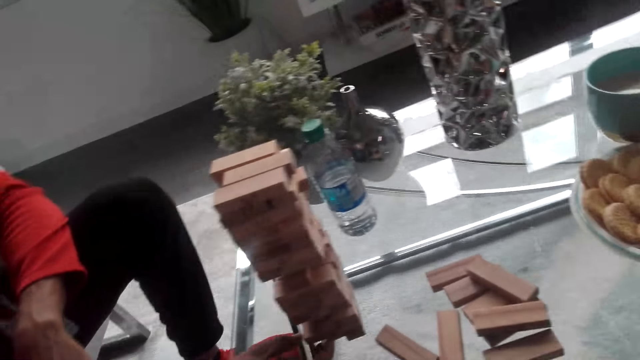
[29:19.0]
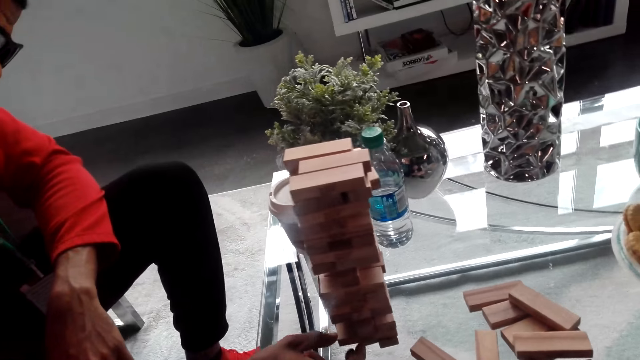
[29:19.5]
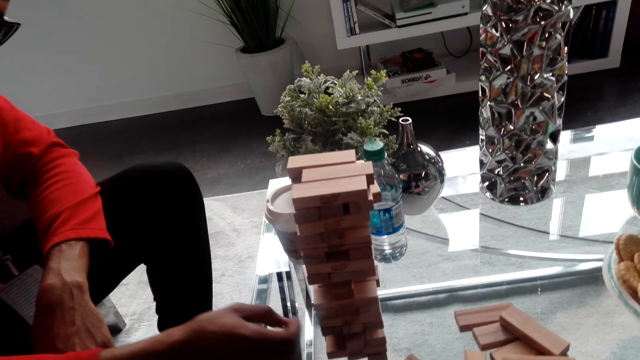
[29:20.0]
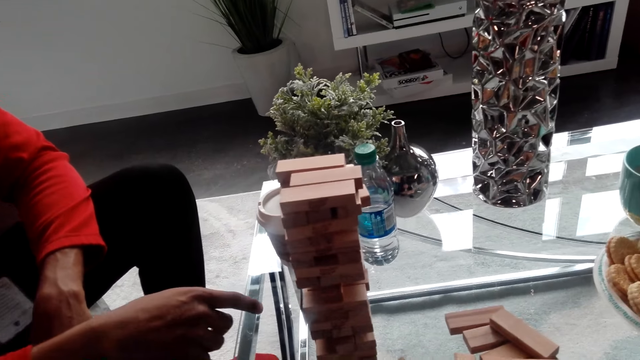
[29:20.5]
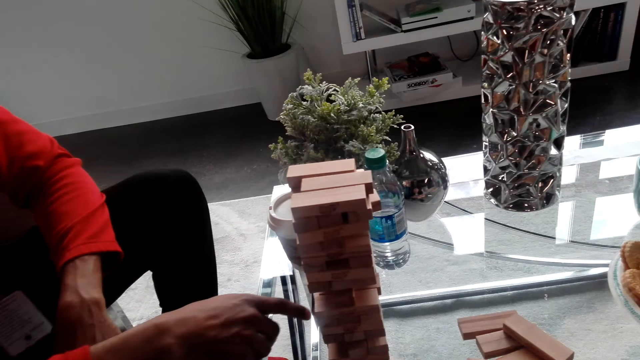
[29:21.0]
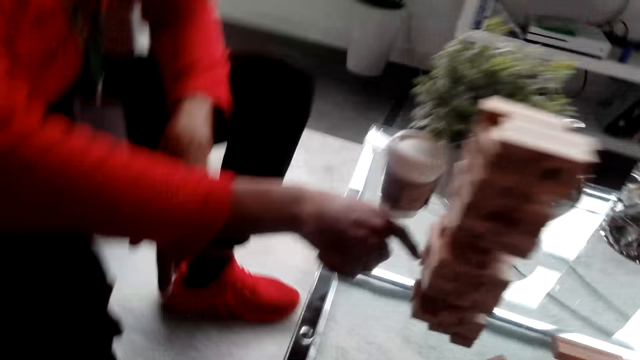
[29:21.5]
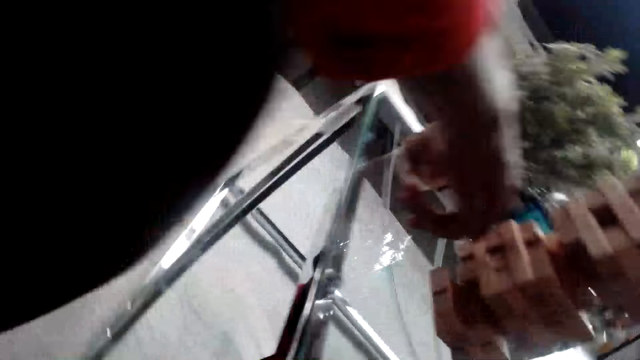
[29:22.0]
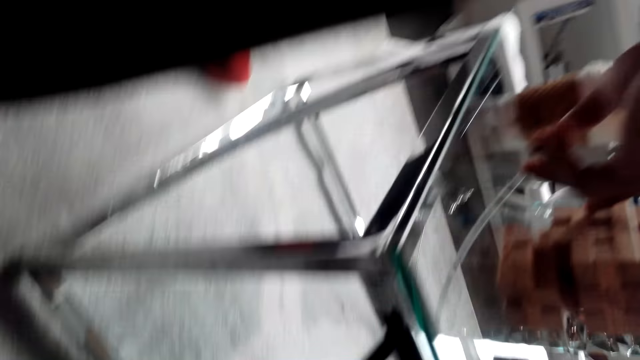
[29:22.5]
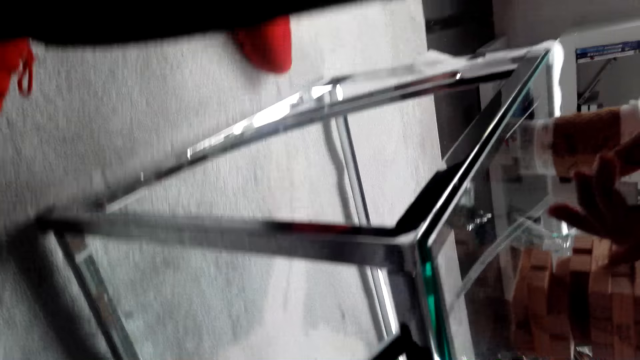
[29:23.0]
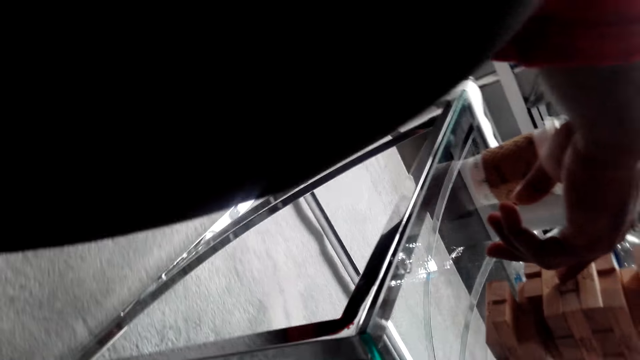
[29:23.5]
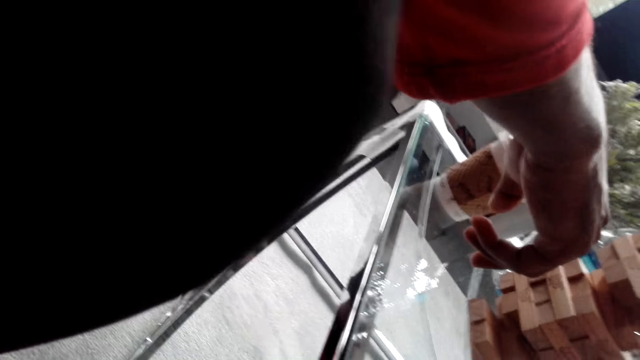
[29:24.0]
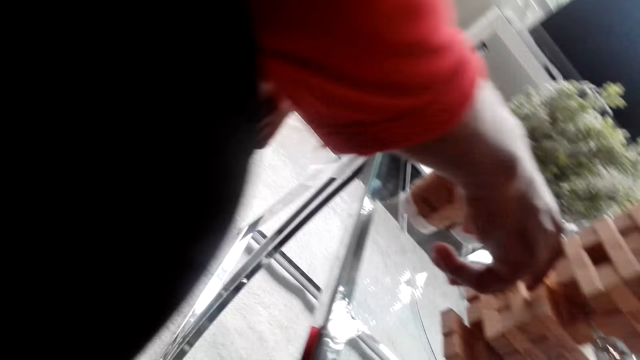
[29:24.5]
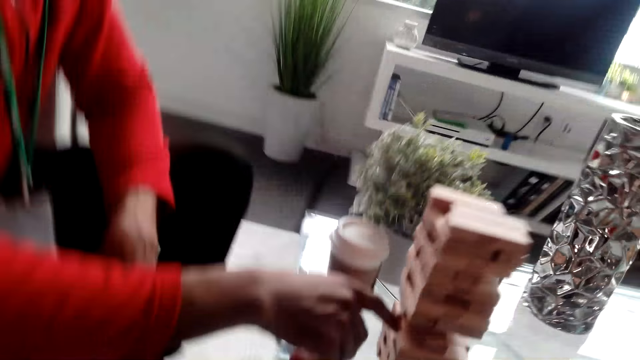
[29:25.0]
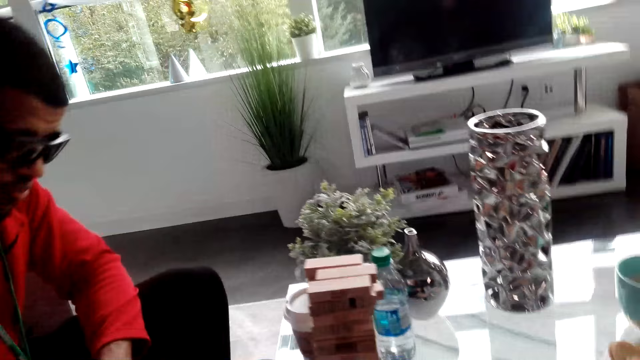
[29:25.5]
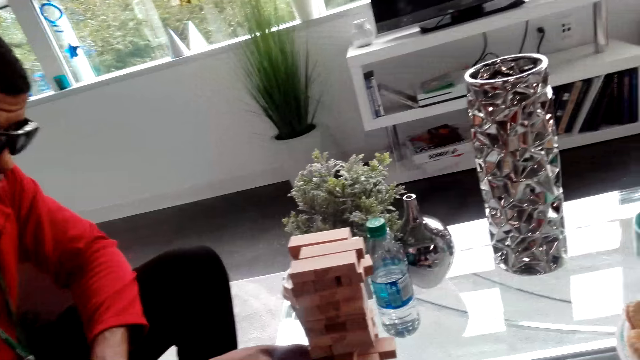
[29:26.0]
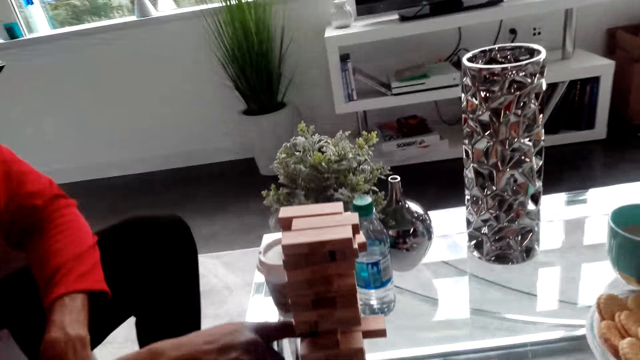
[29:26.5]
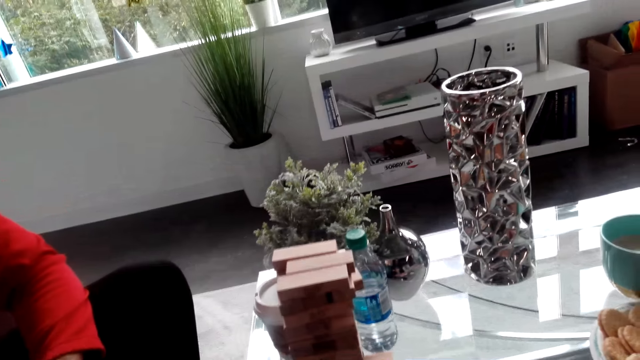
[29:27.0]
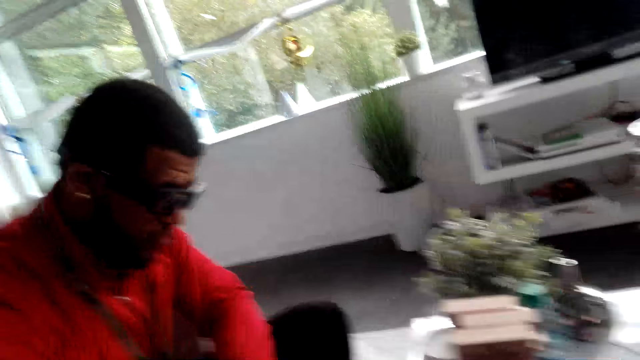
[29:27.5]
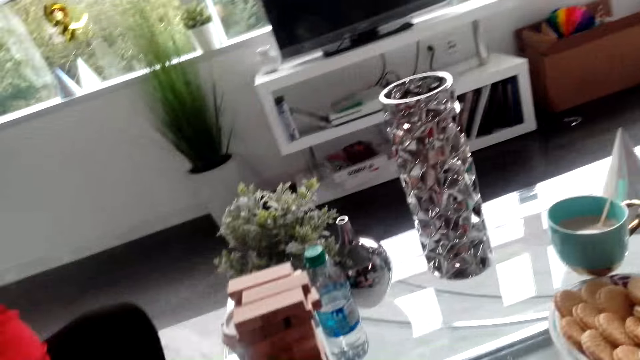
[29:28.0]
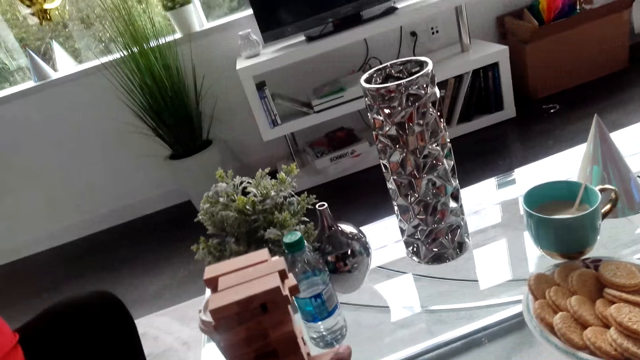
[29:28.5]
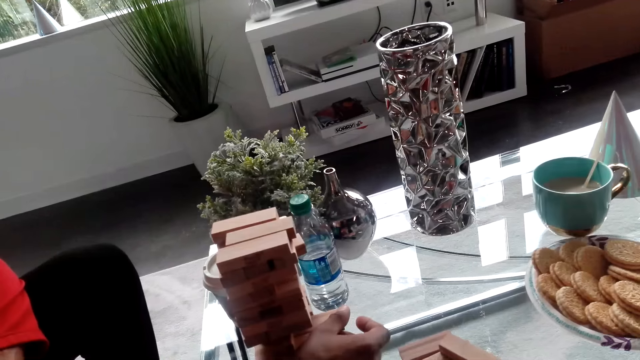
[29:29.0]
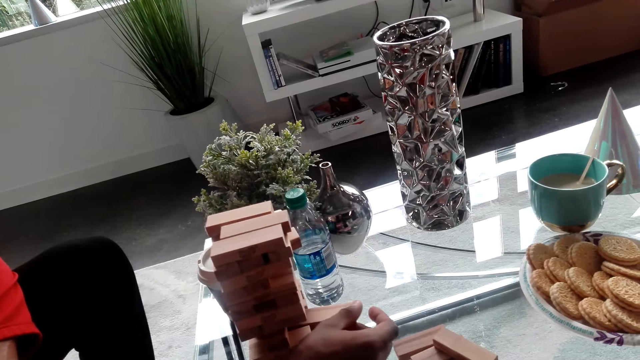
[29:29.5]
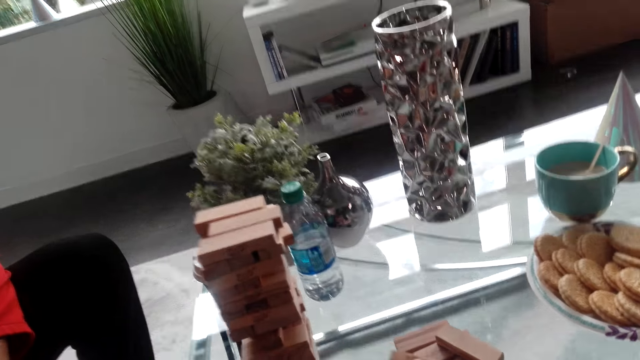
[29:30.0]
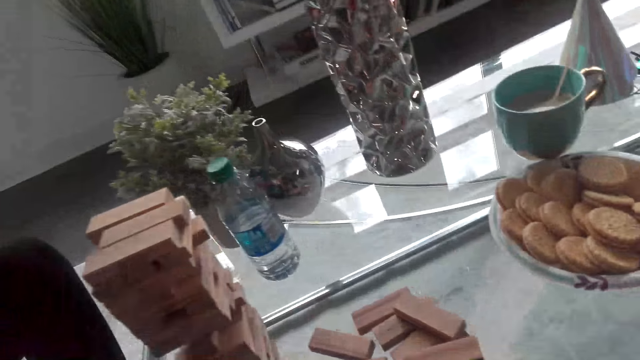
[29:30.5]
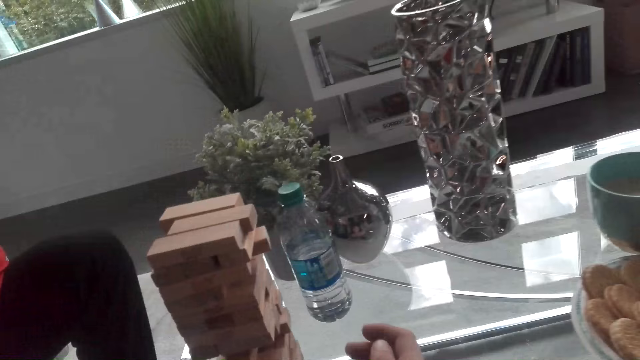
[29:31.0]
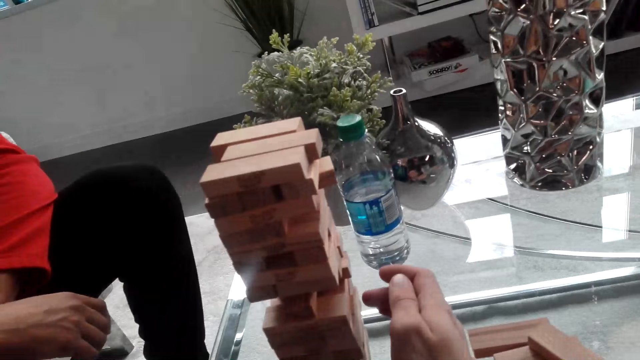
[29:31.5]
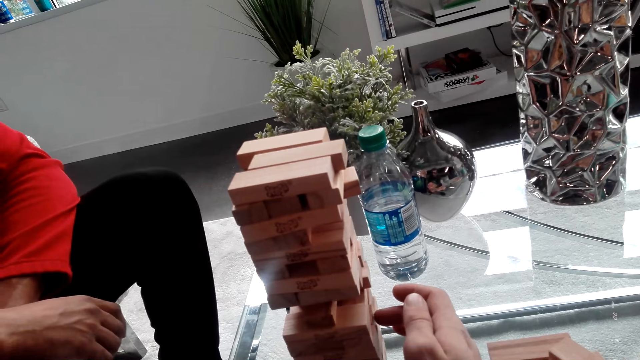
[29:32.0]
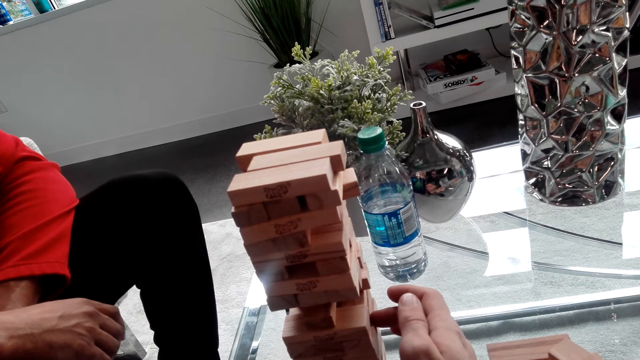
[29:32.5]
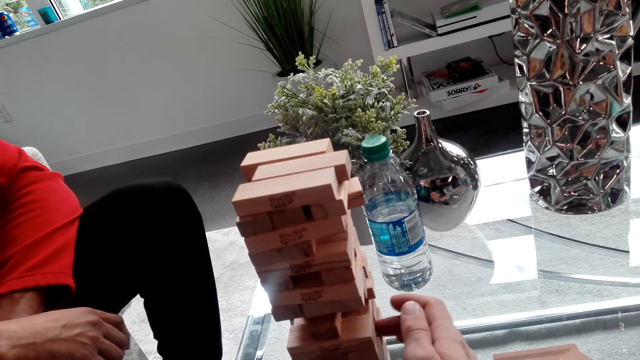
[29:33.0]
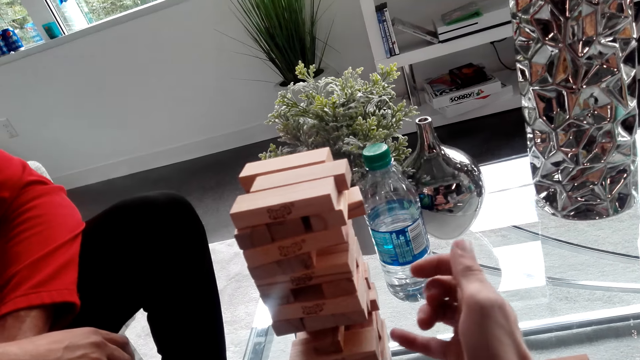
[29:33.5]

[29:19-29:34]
A man moves a hand along the block. The camera wearer dialogues with the man. The man pushes a piece from the jenga. The man converses with the camera wearer and pushes out a jenga piece. The man removes the jenga piece from the block and places the piece on the table. The camera wearer converses with the man and pushes a piece from the jenga.

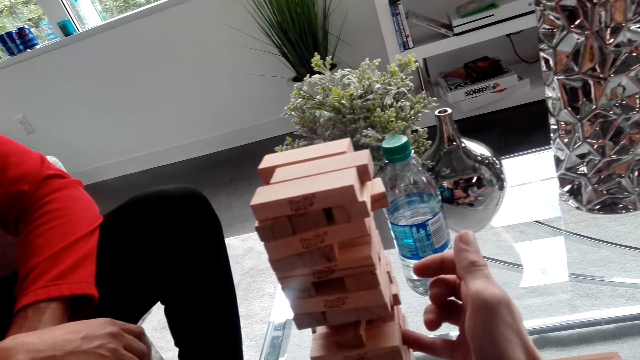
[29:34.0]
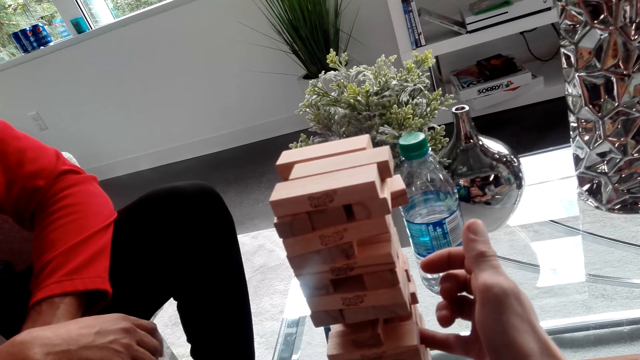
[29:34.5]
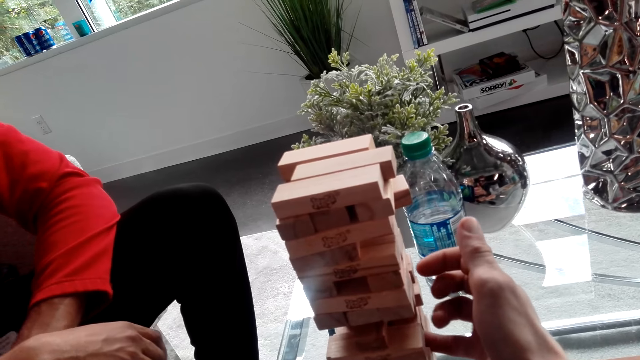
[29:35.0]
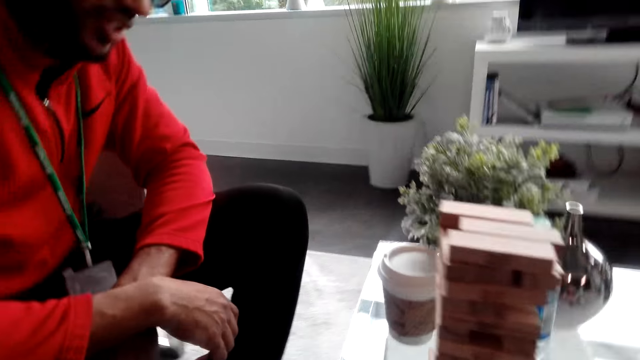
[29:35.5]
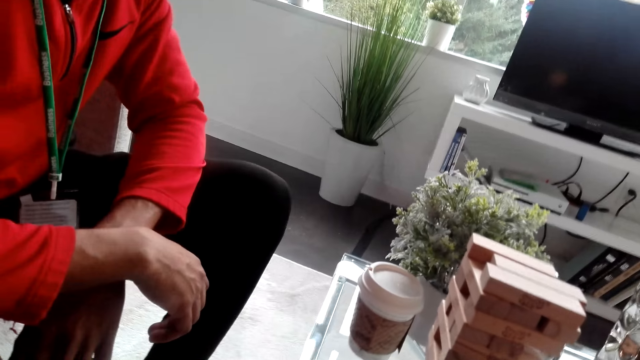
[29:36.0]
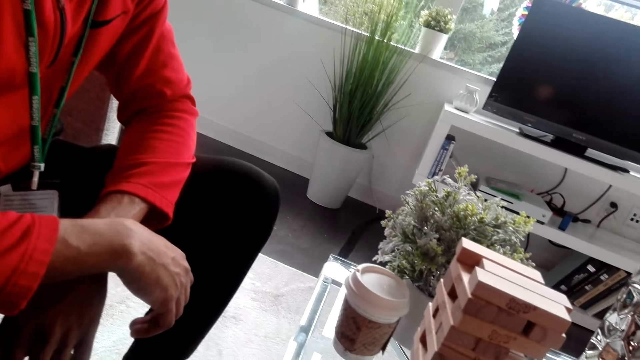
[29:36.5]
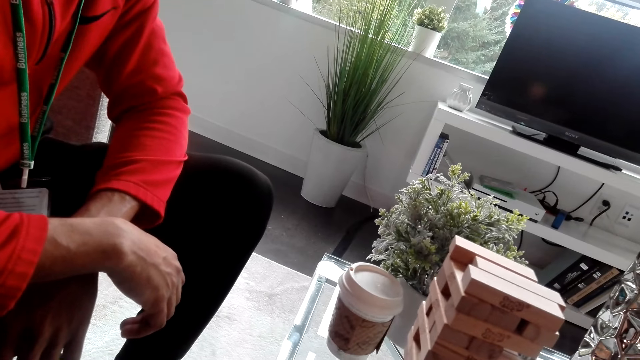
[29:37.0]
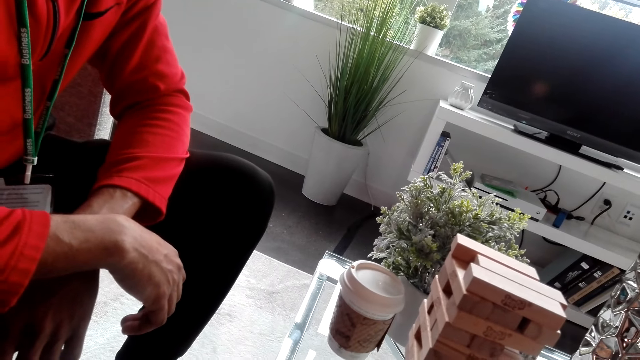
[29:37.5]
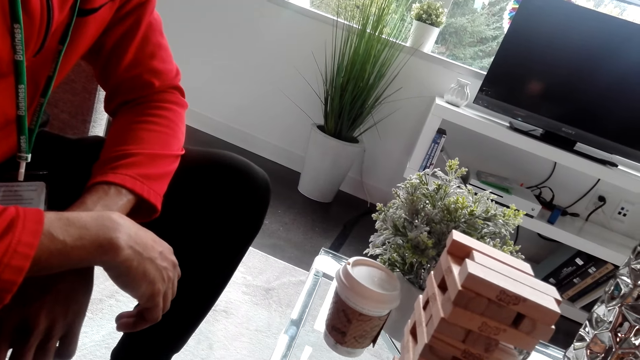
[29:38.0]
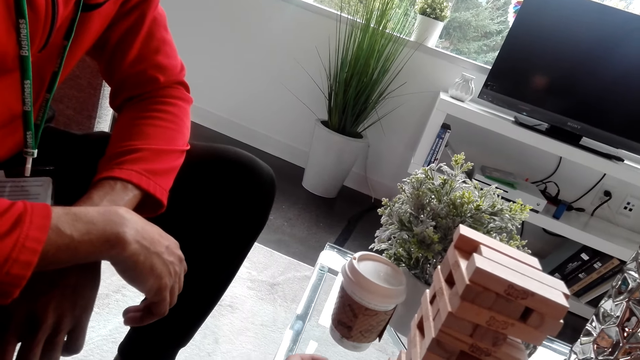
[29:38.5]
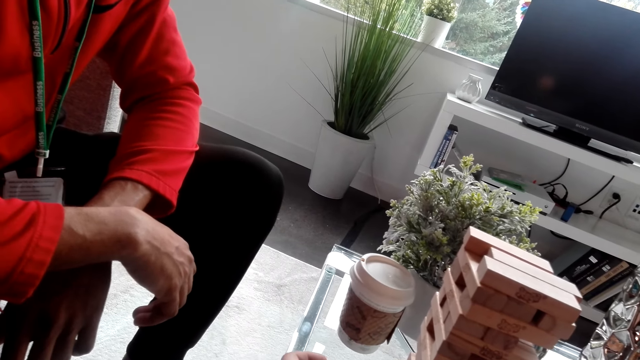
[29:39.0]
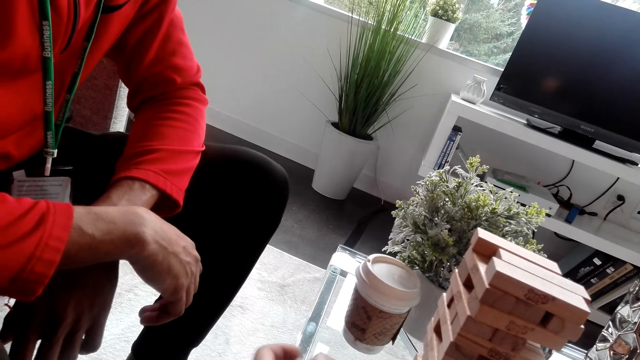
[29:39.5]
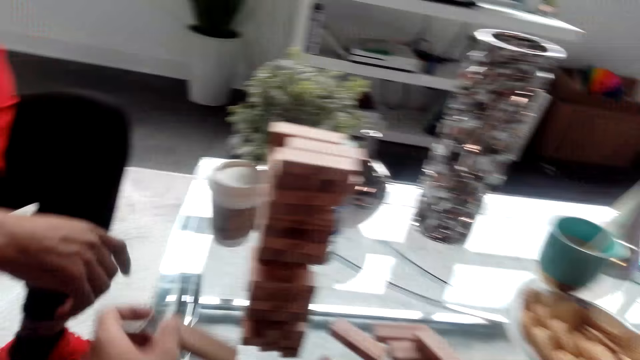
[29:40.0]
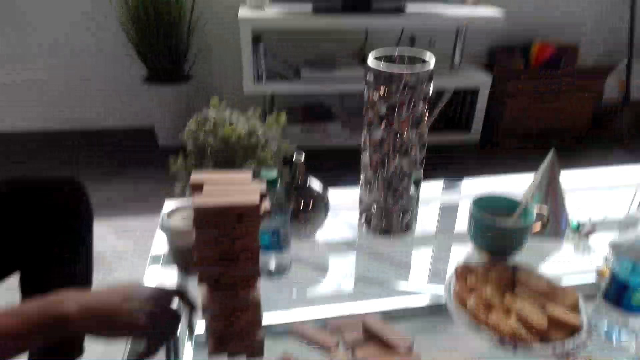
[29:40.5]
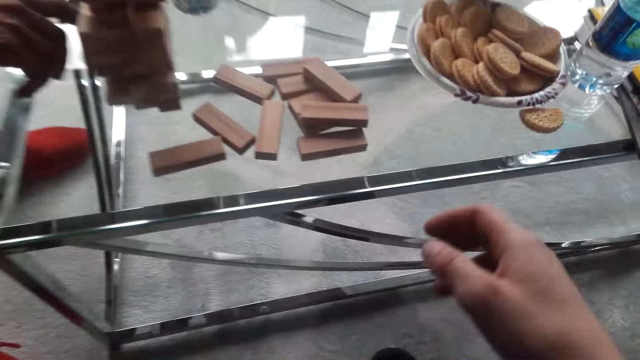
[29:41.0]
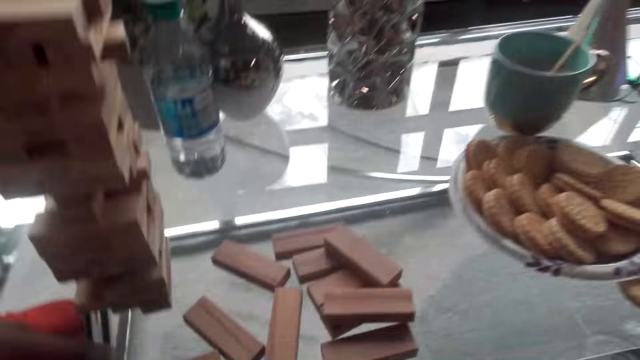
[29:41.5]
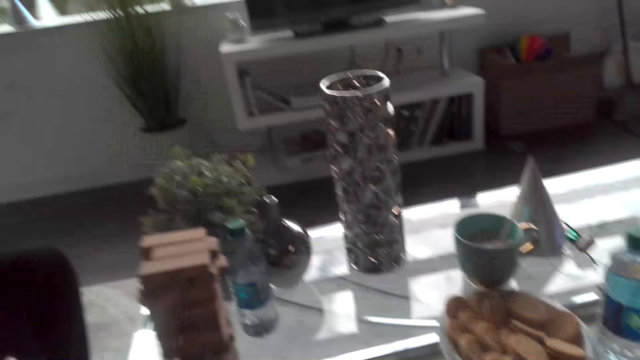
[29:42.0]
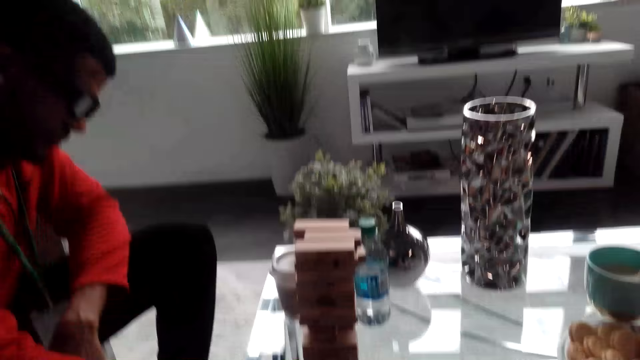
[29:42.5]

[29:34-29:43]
The camera wearer removes a jenga piece from the jenga. They gaze at the jenga. They remove the jenga piece from the block and dialogue with a man. They put the piece on the table. They gaze at the pieces on the table.
